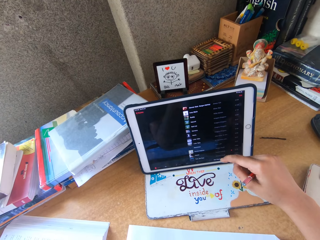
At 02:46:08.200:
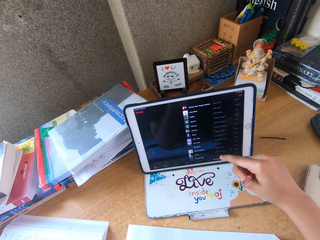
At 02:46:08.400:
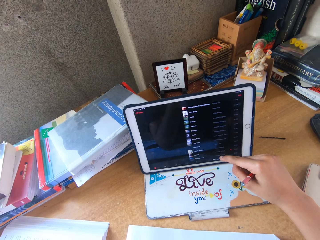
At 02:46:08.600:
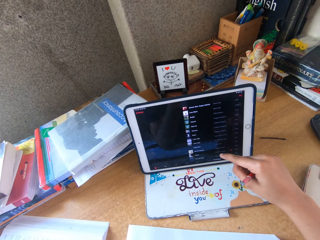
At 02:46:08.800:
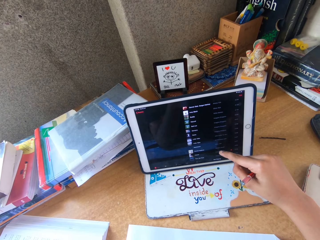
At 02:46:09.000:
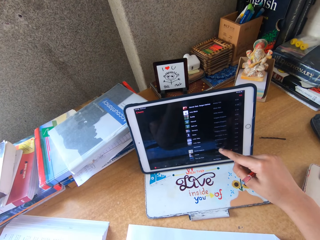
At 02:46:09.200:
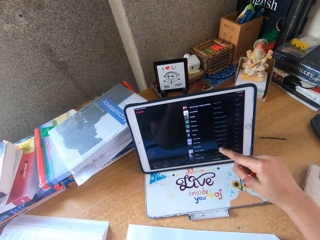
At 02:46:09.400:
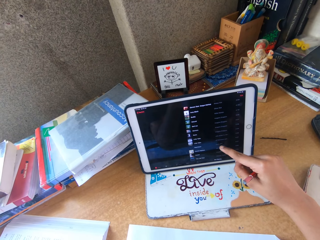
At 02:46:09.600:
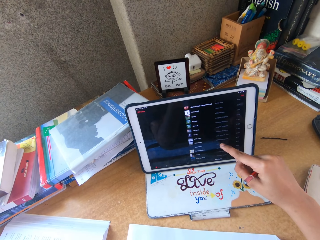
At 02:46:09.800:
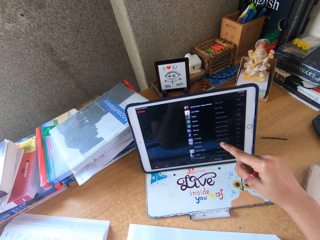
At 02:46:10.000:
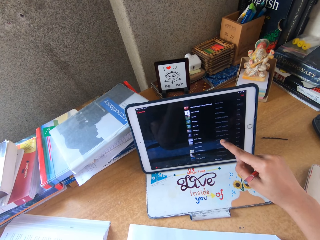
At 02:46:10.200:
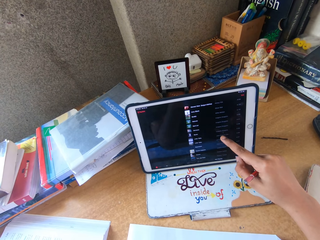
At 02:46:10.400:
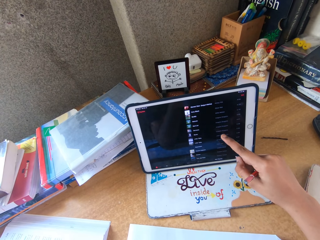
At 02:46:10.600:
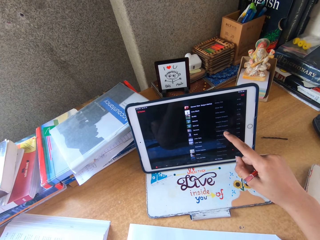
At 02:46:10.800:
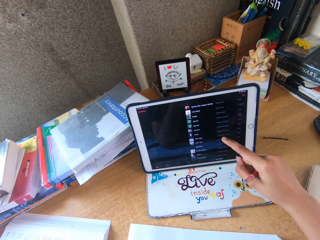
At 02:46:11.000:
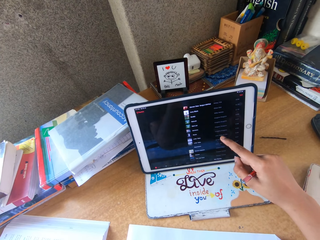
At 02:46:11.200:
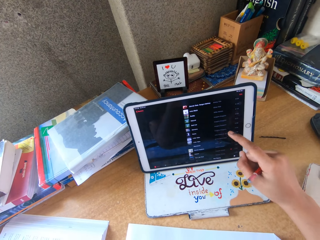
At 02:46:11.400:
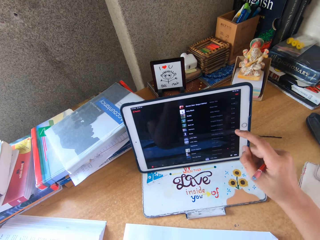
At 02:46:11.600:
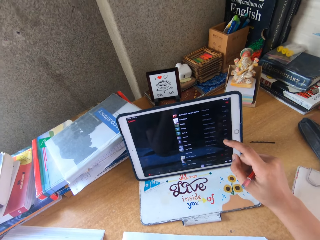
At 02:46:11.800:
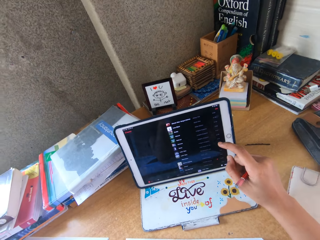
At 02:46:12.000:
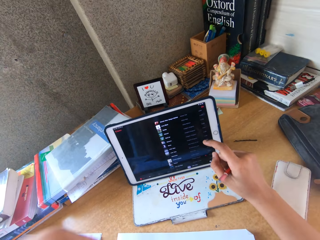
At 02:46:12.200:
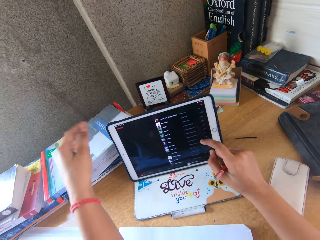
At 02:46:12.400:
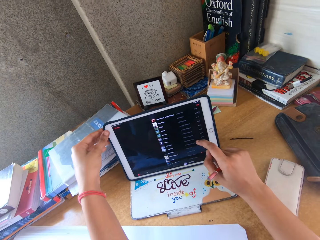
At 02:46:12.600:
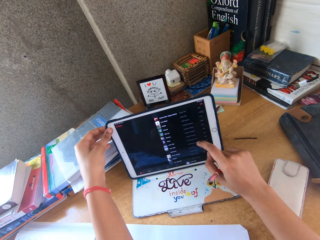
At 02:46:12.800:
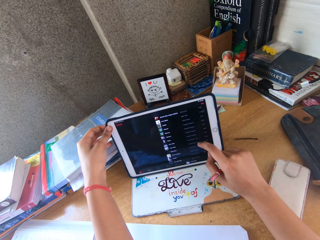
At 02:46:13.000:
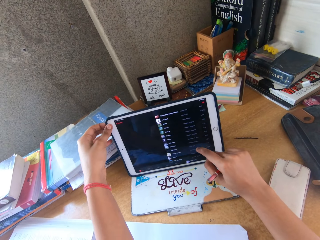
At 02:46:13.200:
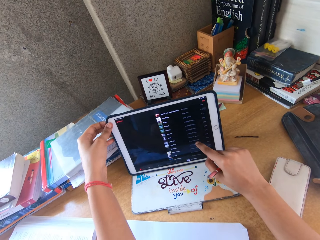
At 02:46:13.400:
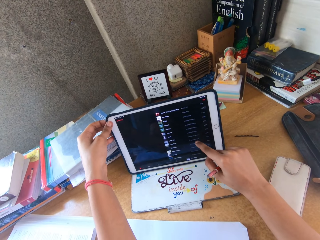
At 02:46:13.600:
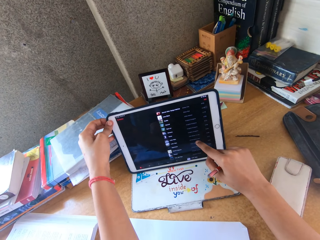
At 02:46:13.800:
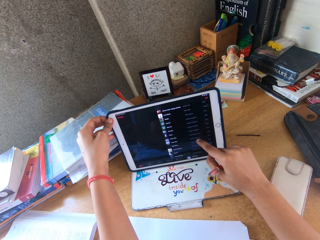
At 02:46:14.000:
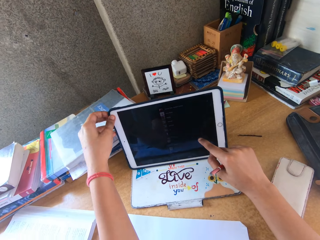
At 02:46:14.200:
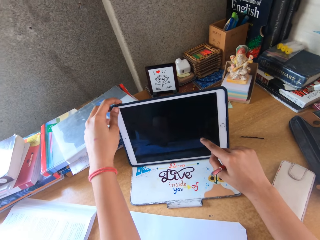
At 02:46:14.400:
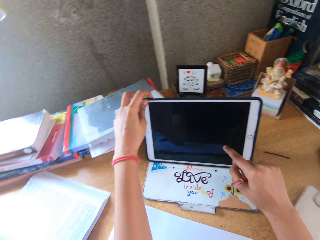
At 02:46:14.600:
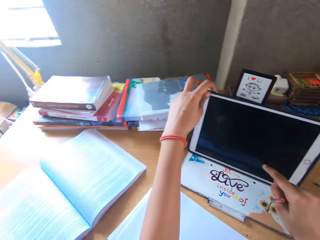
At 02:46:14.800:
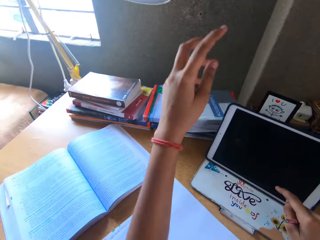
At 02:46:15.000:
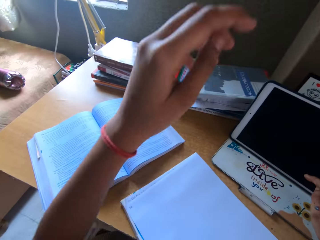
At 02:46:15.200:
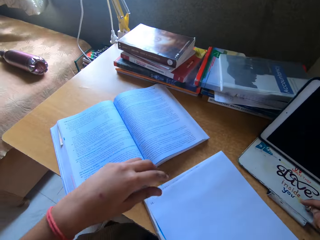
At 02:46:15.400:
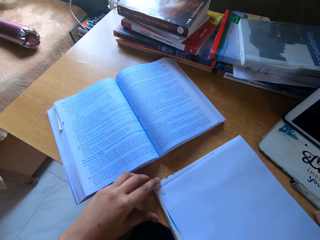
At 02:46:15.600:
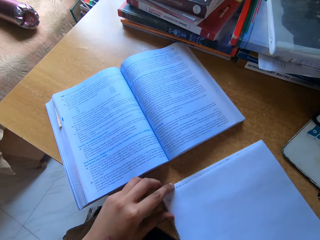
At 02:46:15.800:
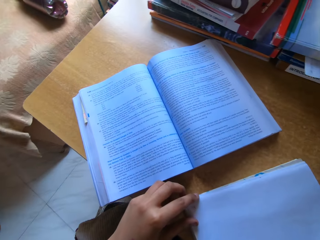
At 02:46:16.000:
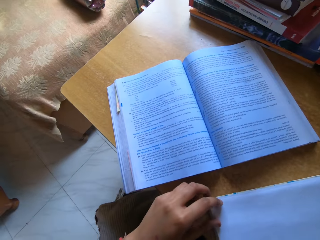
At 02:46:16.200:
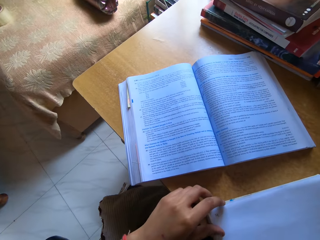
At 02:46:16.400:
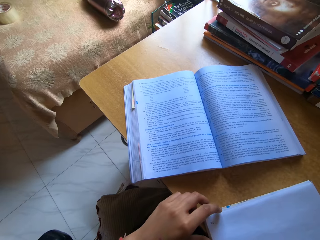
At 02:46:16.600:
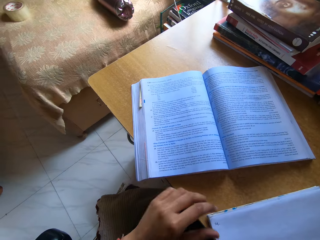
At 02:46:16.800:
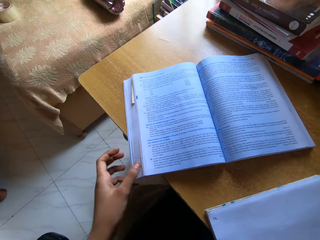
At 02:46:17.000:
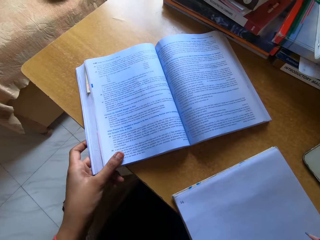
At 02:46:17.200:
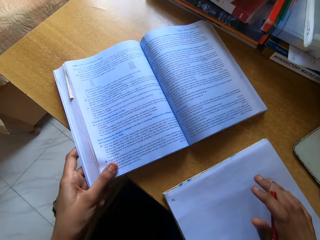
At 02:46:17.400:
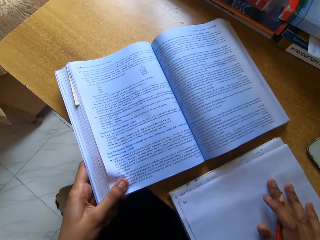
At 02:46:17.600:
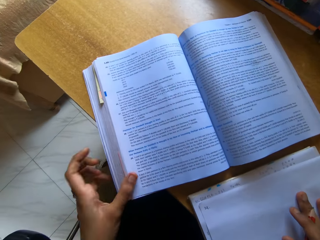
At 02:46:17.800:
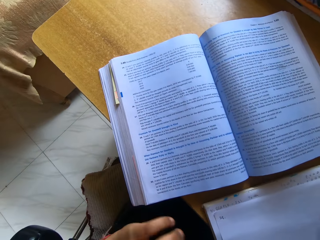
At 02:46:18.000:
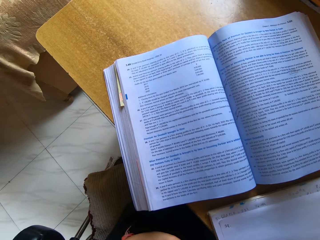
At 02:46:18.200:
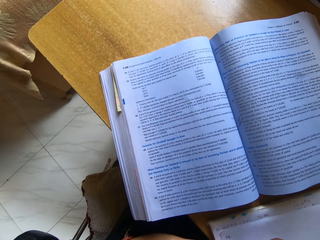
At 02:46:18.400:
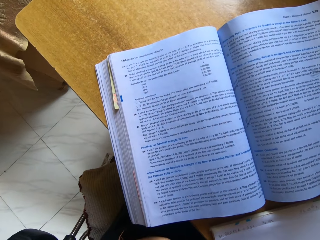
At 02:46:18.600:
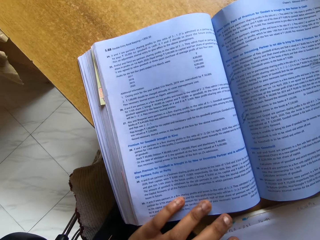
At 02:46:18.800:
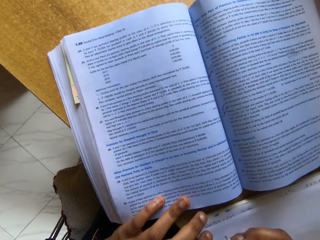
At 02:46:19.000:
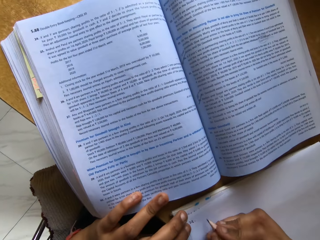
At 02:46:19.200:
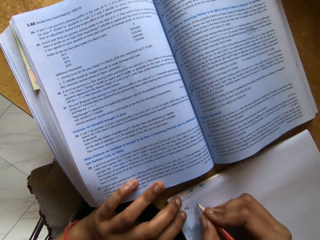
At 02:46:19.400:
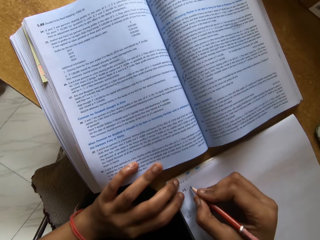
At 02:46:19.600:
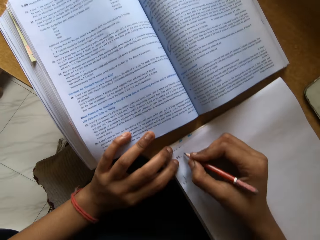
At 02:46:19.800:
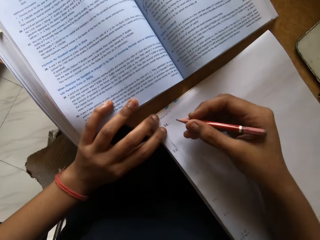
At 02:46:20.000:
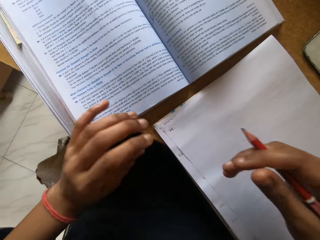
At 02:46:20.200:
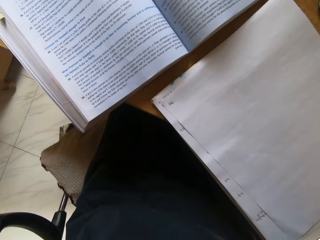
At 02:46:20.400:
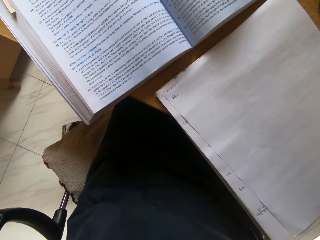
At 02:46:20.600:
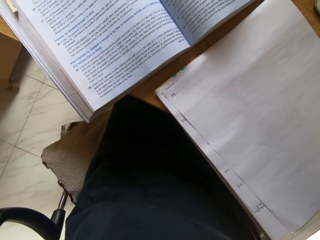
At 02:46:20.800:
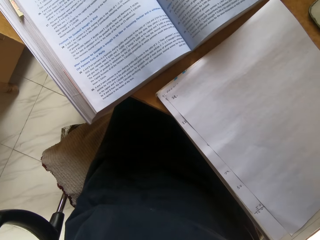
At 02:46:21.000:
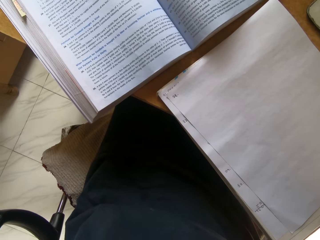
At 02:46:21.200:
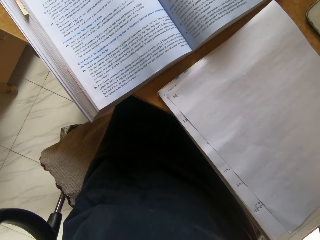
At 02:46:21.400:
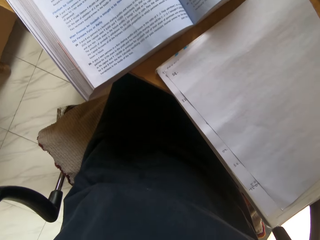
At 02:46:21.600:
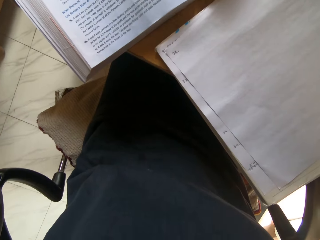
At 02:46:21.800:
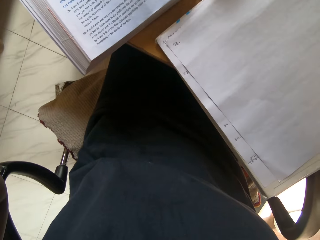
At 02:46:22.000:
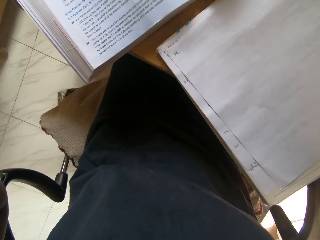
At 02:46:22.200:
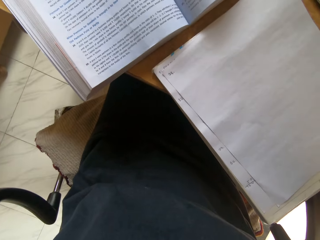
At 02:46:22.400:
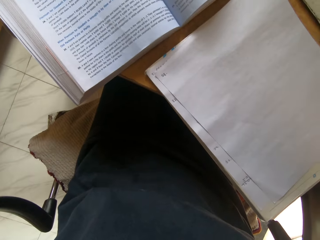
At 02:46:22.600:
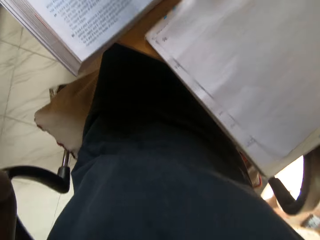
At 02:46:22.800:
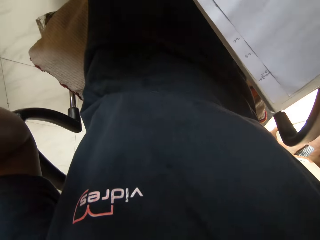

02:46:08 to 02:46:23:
The camera wearer touches a tablet. They move the text book close. They write on a paper. They adjust the camera.

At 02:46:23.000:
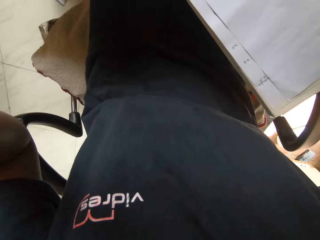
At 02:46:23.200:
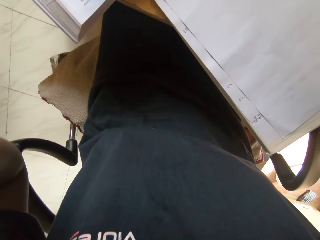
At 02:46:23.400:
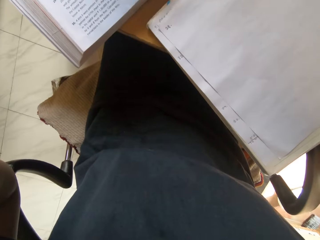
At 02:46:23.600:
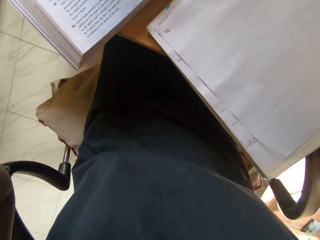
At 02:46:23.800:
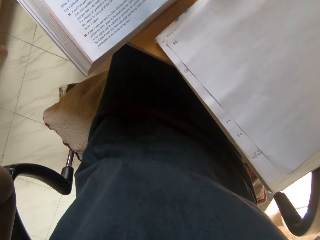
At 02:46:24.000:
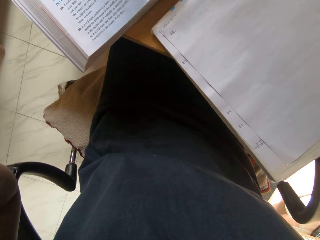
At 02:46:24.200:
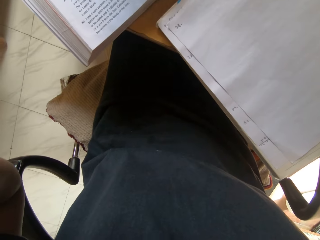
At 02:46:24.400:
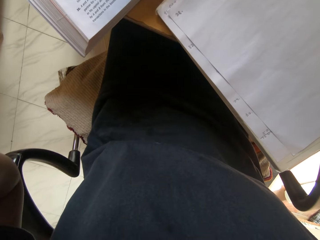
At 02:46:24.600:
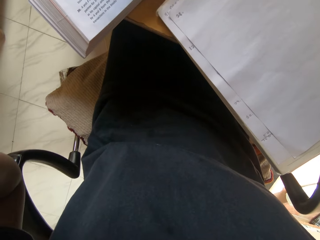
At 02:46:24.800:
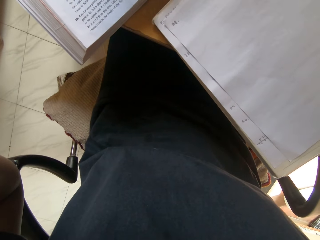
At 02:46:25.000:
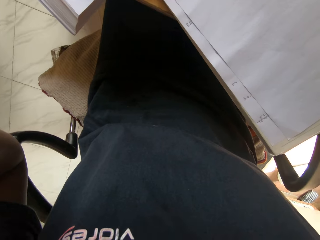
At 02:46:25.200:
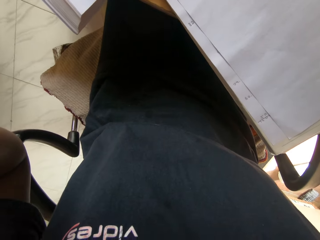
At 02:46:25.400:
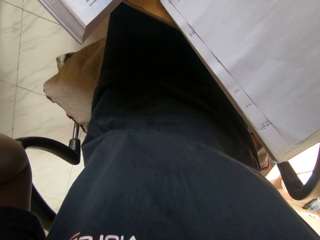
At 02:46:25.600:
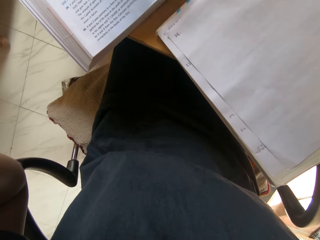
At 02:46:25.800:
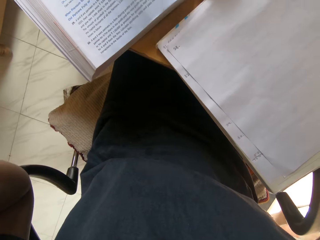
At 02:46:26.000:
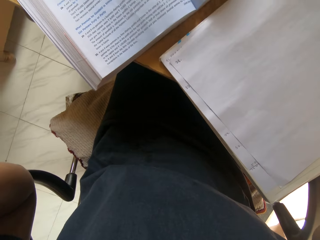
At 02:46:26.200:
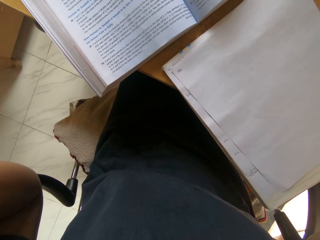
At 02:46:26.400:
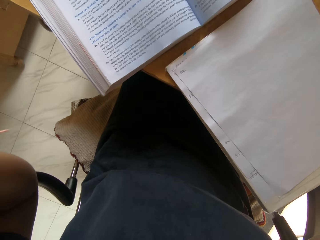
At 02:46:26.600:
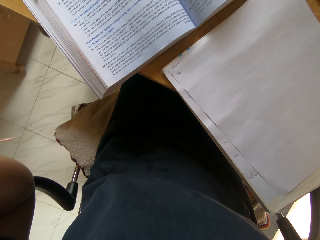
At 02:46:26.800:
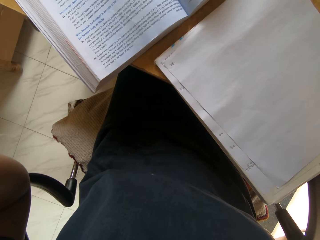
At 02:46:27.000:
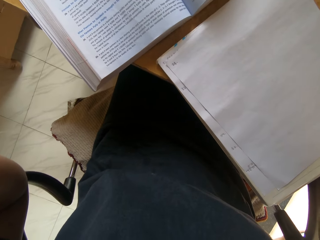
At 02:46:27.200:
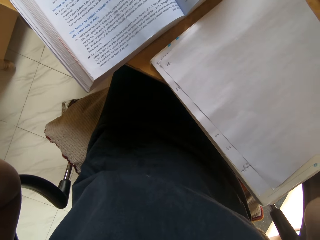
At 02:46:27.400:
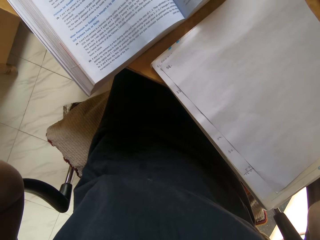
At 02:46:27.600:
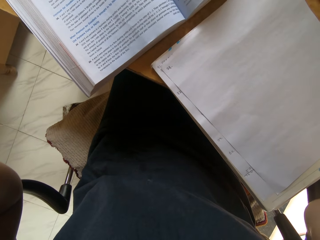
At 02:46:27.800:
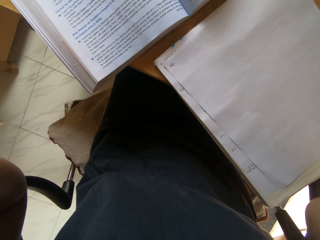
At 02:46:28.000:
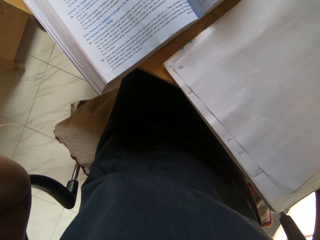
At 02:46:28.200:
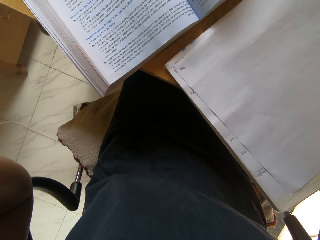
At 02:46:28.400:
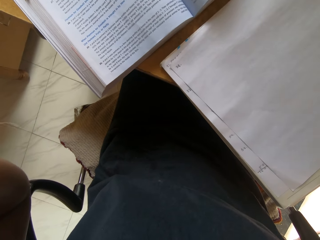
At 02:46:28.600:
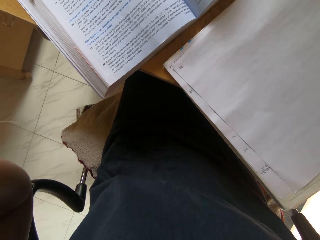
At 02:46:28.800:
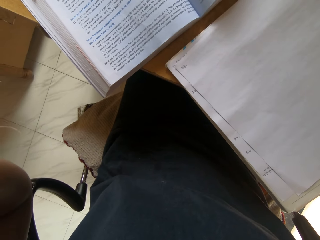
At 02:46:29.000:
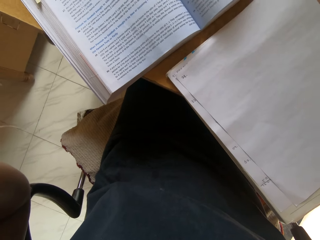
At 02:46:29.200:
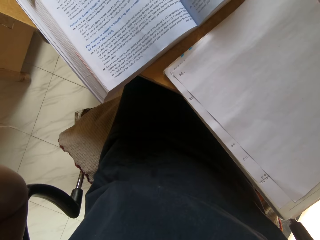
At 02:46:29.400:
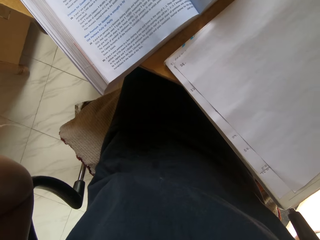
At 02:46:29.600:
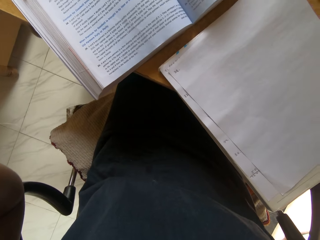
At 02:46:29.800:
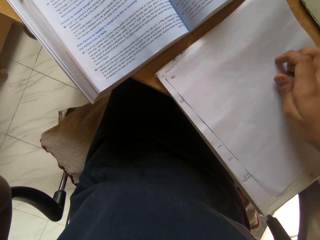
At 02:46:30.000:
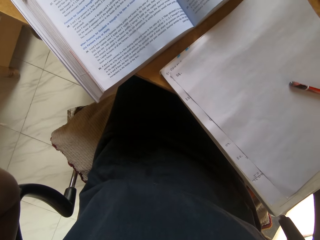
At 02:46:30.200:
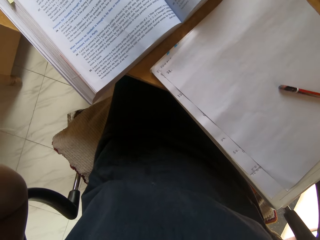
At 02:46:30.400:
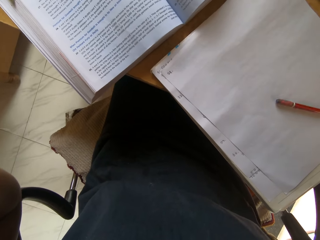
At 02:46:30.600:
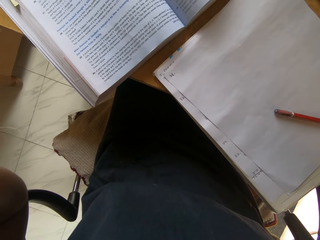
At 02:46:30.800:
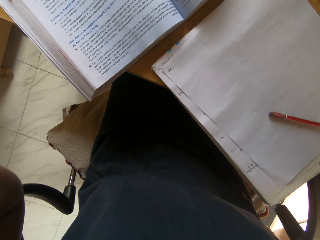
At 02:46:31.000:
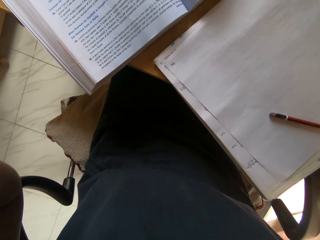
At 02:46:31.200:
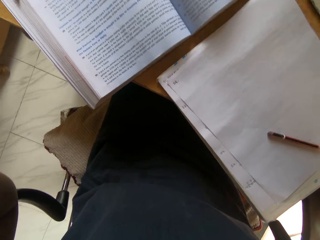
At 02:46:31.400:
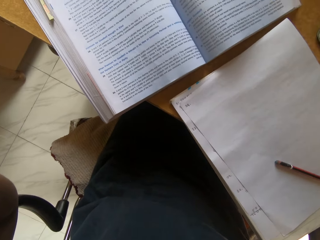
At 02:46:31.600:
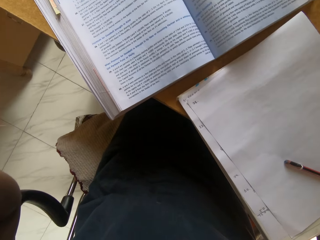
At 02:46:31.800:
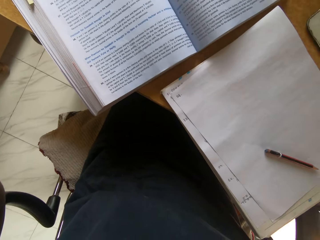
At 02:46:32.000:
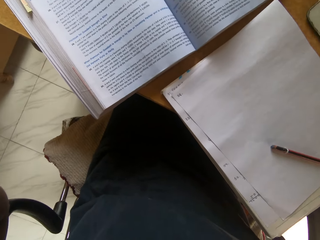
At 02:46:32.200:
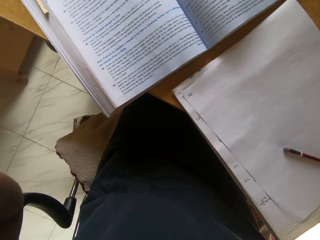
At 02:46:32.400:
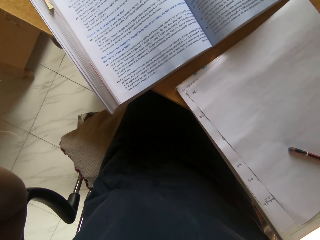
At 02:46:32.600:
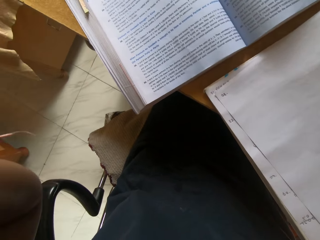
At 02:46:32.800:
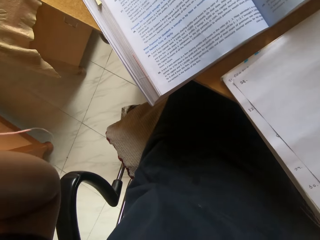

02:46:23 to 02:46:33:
The camera wearer handles a camera. They put a pencil on the book.
